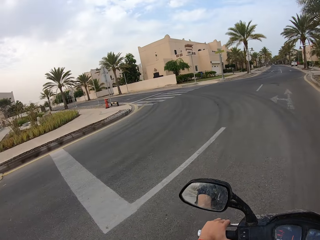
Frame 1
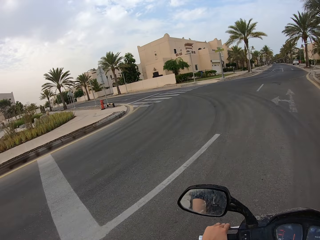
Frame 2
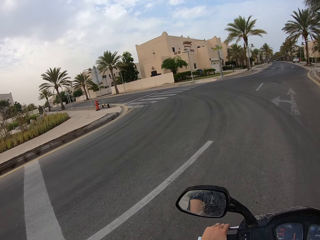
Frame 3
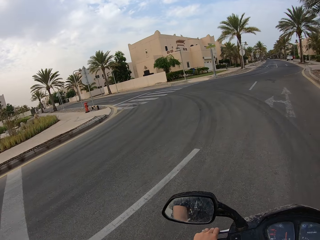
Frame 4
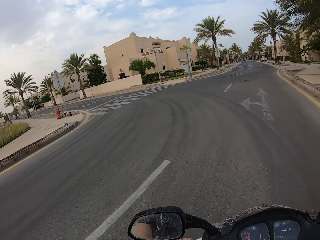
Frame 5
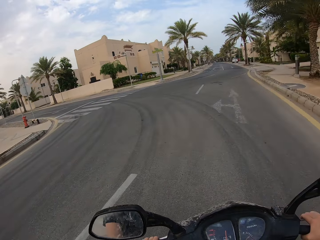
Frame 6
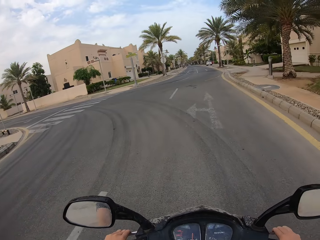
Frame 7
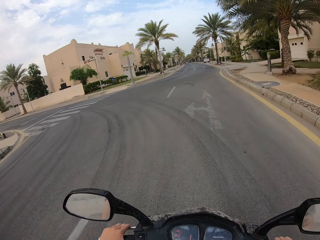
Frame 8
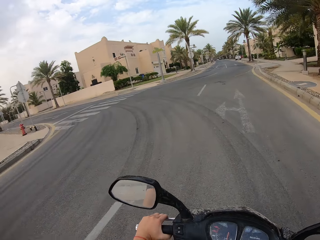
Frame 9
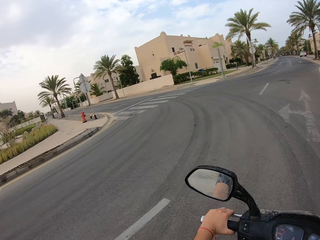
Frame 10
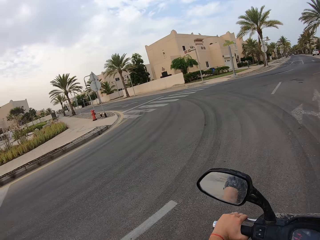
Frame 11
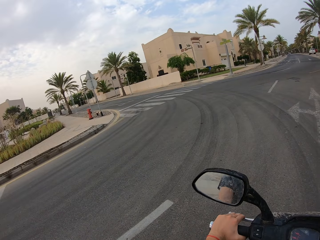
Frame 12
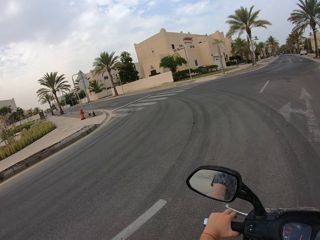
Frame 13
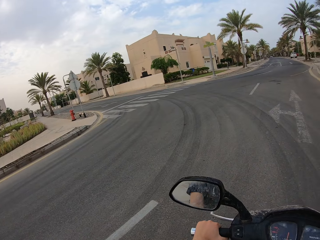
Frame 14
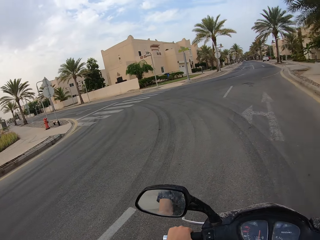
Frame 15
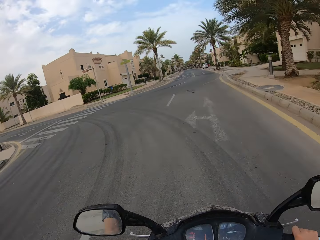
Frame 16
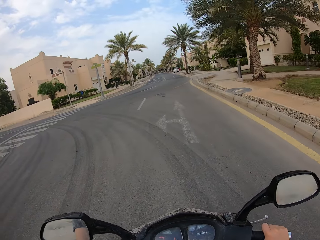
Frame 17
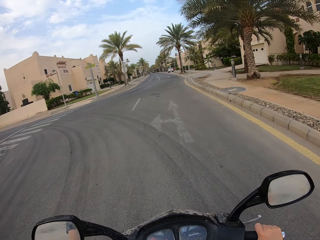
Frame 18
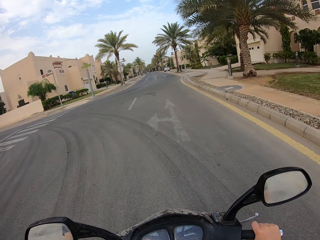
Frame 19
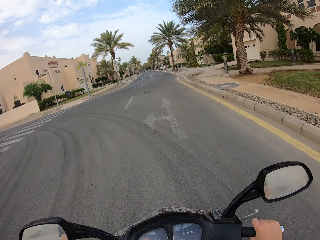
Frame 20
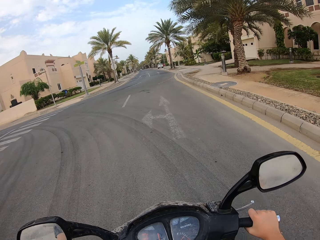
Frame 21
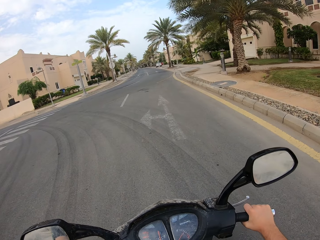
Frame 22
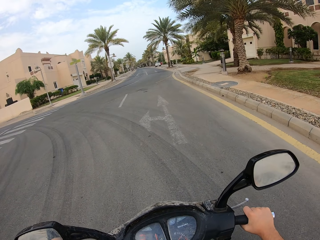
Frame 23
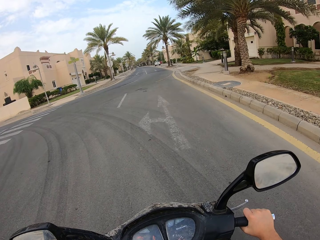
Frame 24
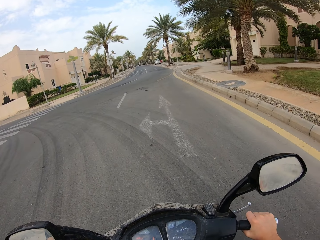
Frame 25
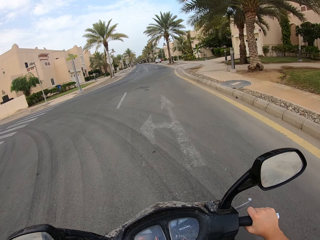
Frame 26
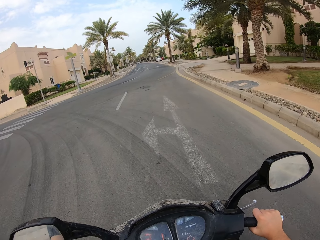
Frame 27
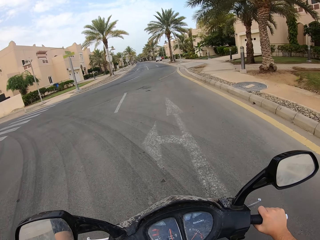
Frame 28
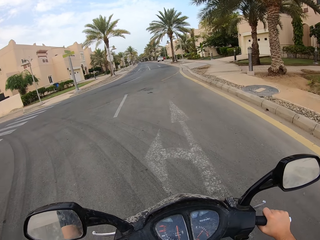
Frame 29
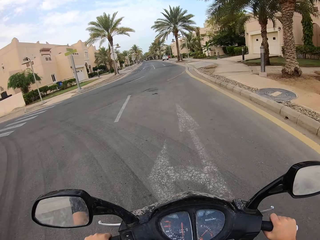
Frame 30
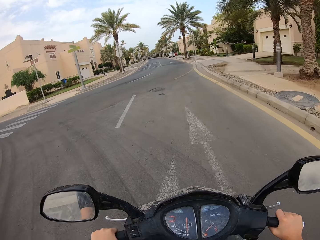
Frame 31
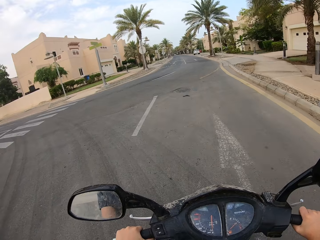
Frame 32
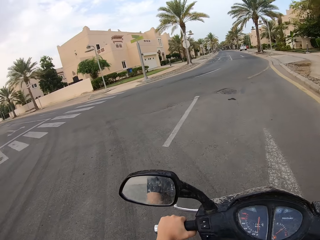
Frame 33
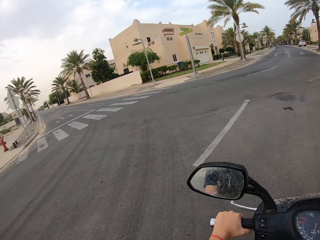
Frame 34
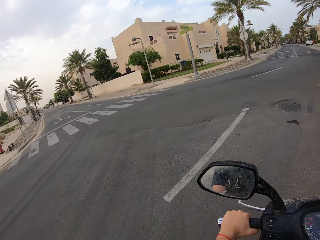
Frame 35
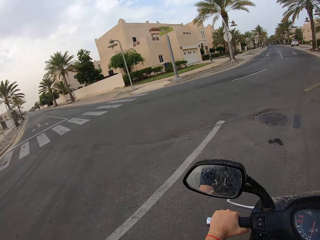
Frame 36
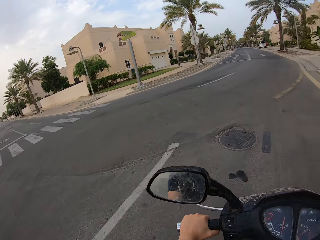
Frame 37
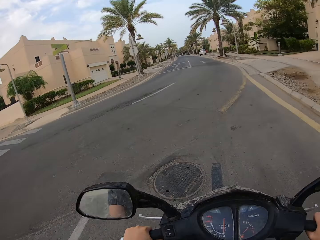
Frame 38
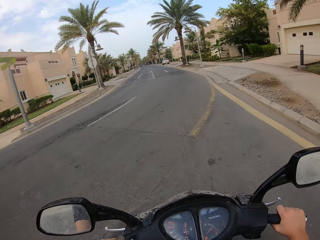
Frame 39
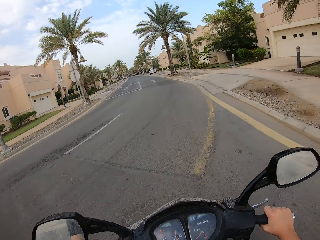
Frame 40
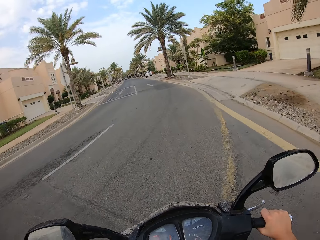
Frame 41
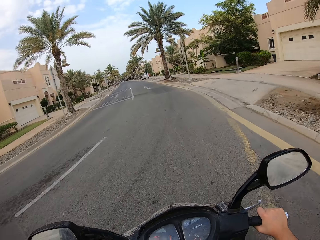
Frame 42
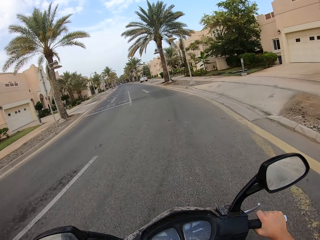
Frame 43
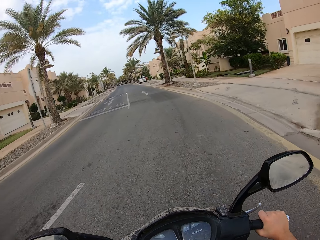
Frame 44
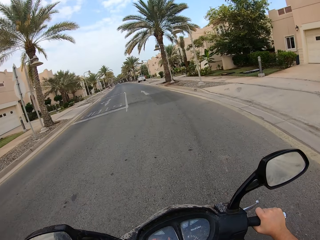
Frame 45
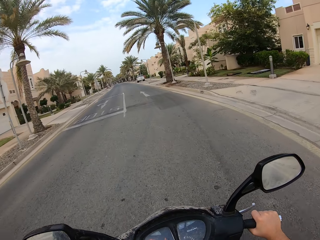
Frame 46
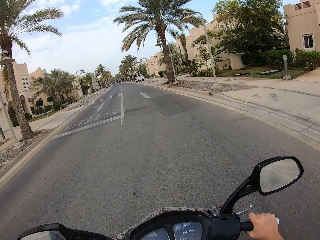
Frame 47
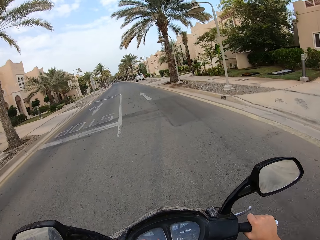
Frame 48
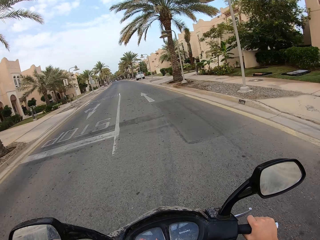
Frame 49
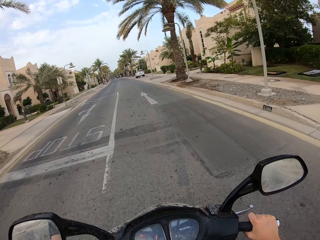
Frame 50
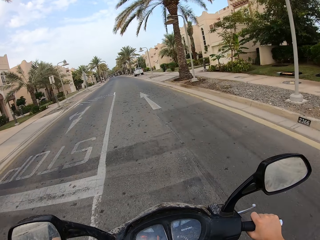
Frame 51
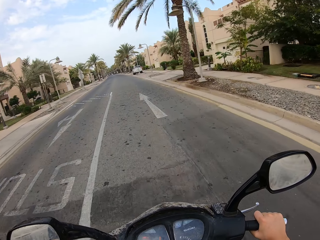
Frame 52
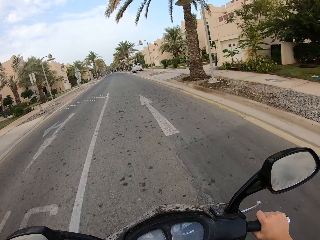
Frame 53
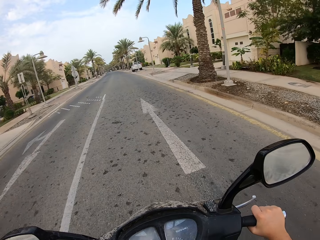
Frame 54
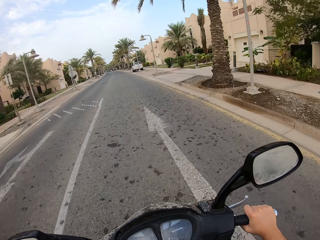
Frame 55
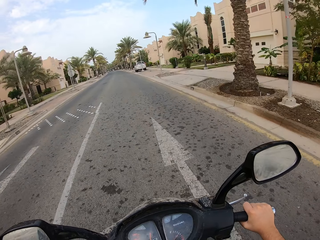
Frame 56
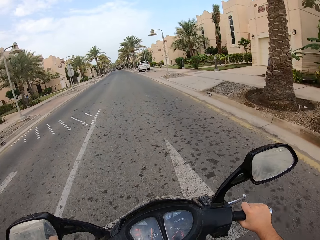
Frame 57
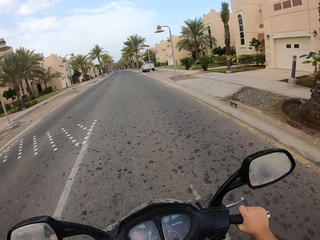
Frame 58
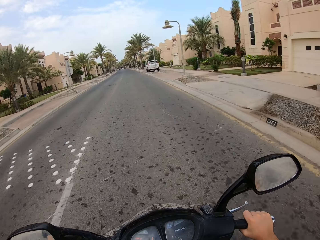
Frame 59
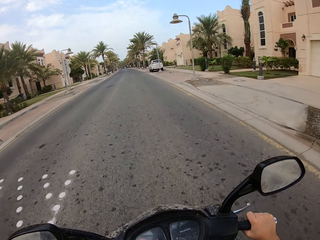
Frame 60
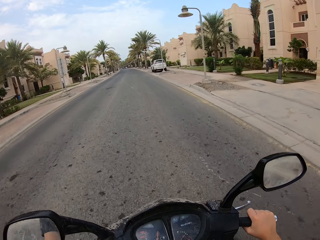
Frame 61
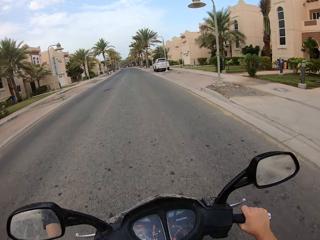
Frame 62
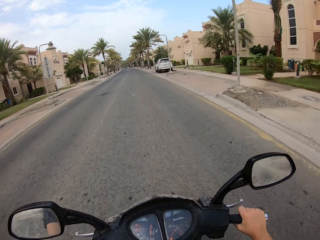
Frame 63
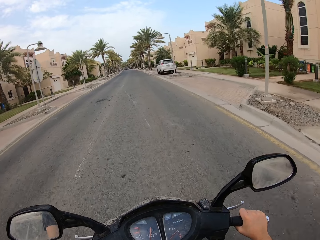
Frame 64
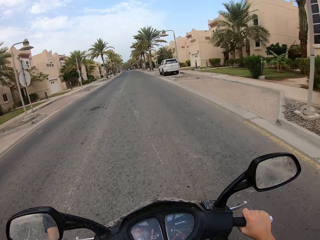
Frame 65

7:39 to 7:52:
The camera wearer stops a motorcycle on the road. They ride the motorcycle on the road.

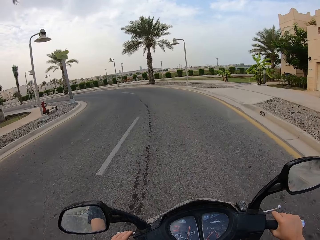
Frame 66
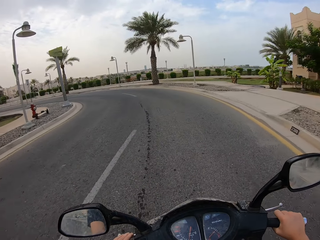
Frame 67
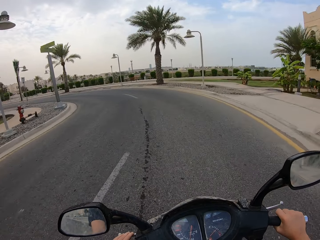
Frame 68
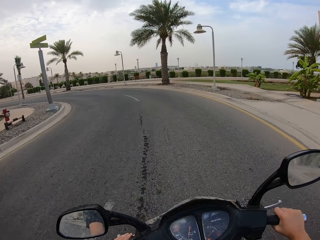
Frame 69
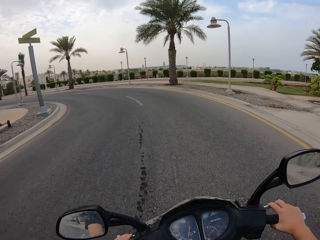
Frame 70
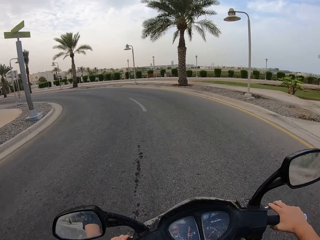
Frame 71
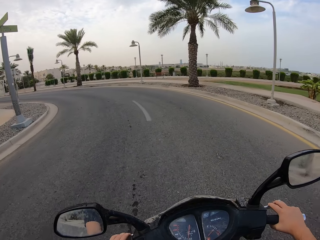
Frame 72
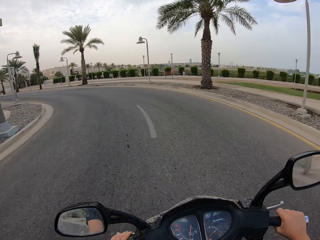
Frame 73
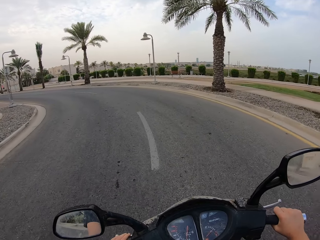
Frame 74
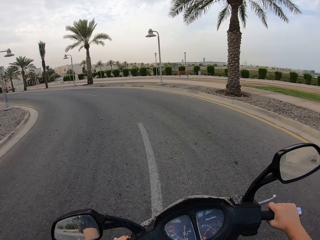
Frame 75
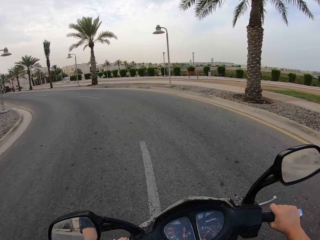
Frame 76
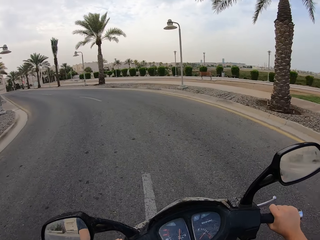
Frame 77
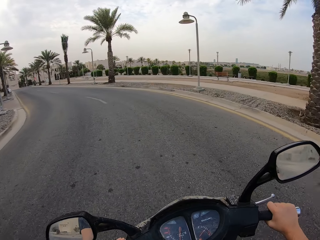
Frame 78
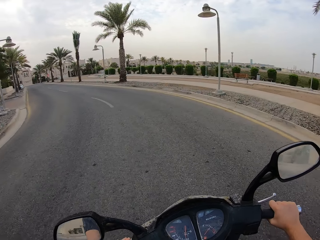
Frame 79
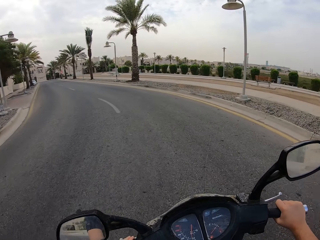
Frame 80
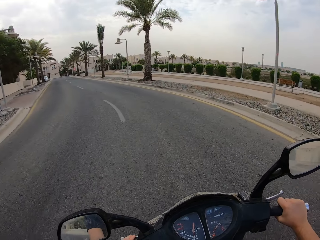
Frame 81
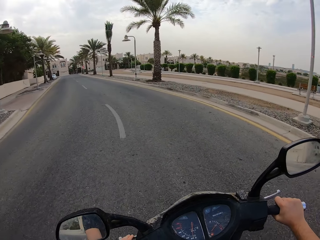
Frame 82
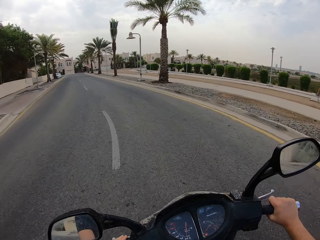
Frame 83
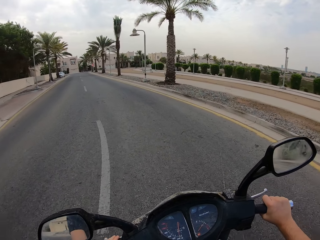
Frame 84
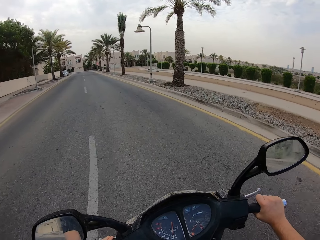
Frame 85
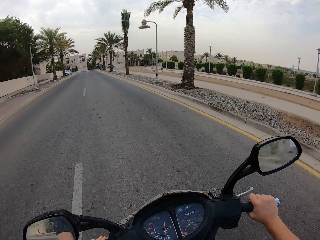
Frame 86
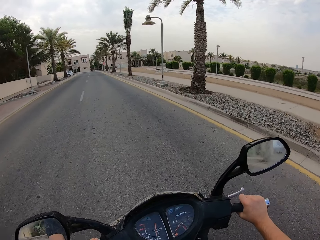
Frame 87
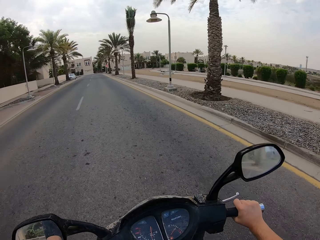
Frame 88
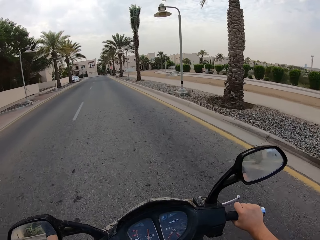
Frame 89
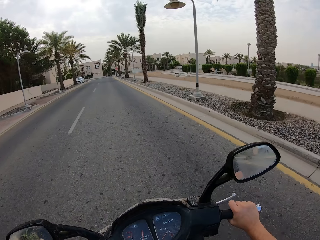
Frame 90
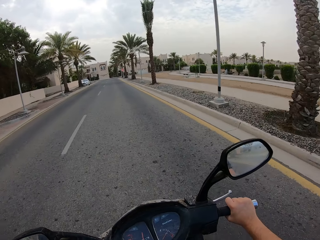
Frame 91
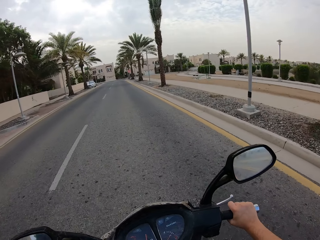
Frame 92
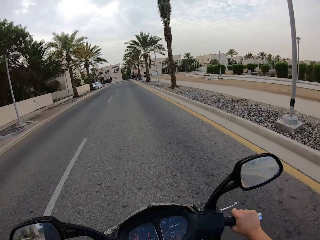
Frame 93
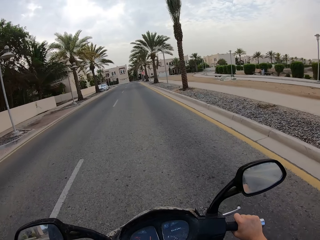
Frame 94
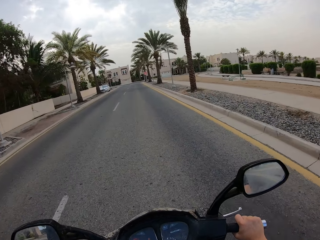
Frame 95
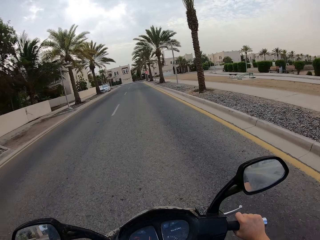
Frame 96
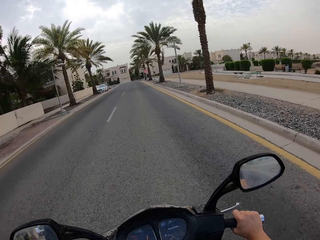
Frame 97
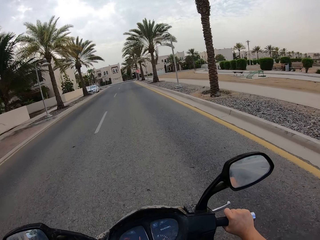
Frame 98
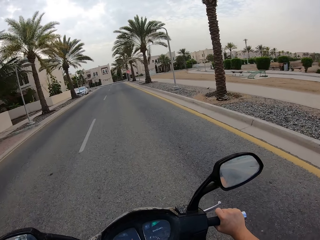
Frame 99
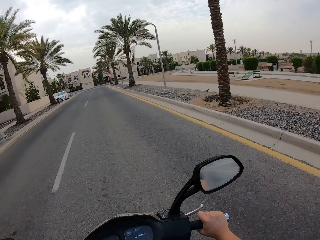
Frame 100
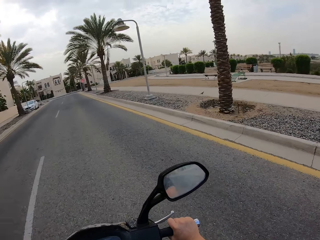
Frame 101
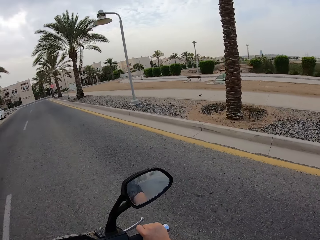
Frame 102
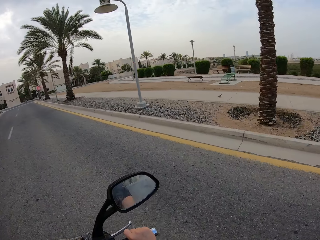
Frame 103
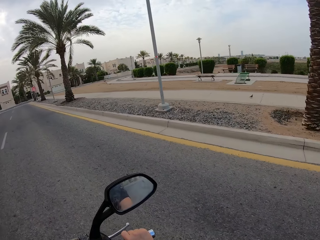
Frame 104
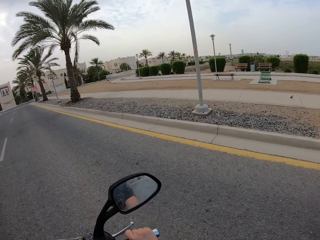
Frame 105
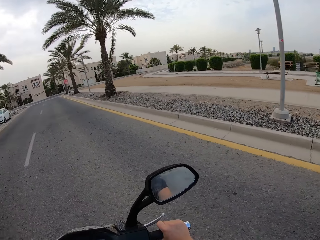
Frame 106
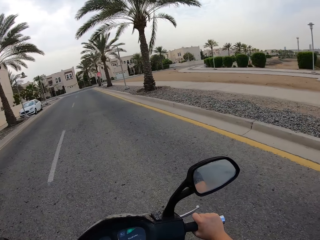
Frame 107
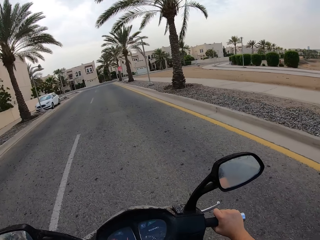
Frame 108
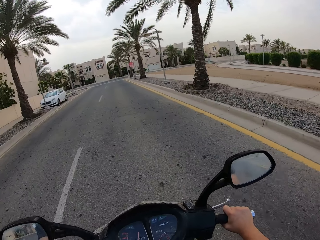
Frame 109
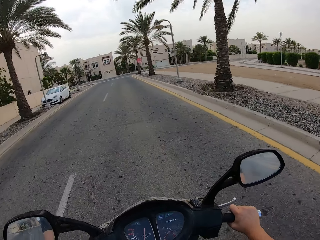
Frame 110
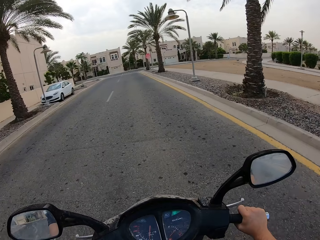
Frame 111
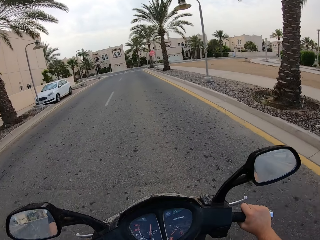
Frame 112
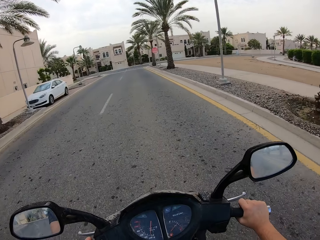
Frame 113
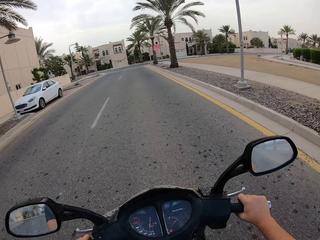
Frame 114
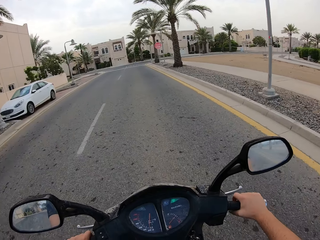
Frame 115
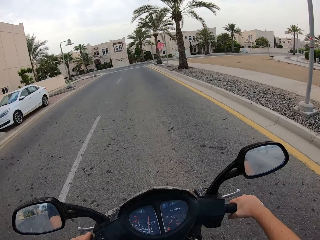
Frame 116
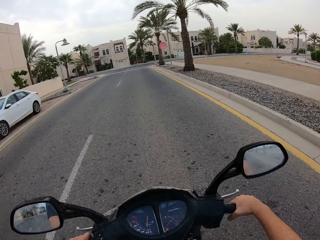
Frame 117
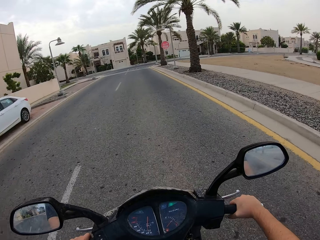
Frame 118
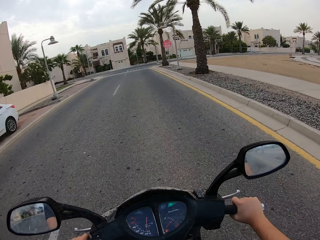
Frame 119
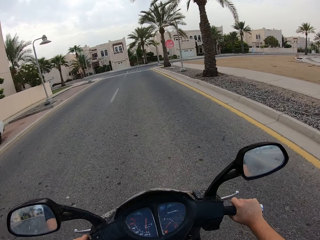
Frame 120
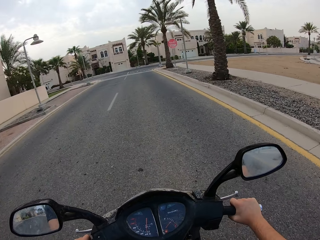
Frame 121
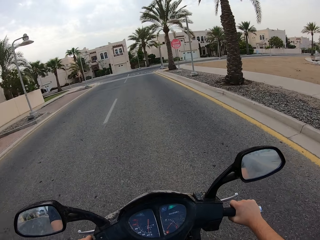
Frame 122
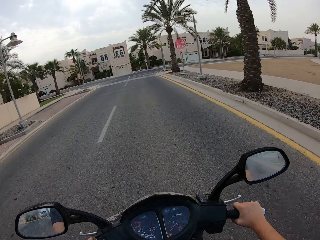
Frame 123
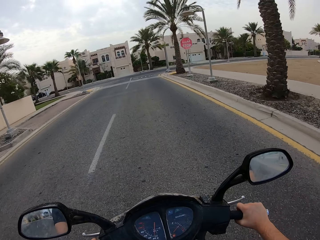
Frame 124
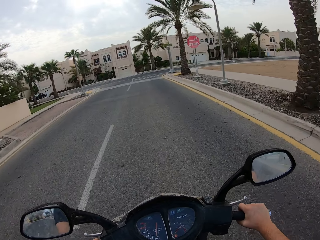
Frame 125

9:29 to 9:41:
The camera wearer holds brakes.
